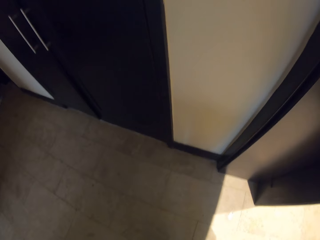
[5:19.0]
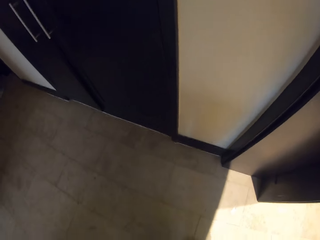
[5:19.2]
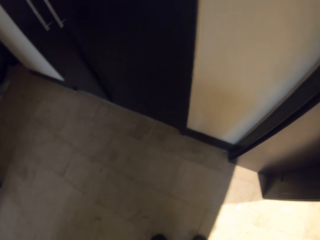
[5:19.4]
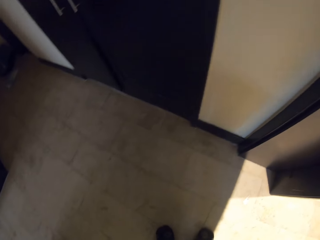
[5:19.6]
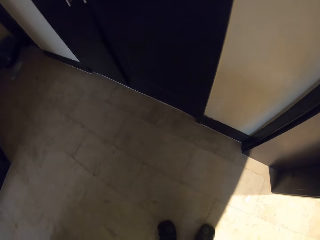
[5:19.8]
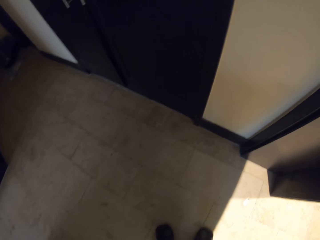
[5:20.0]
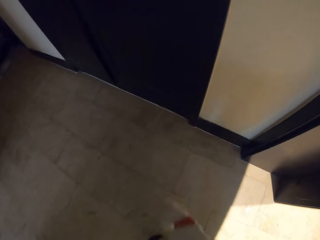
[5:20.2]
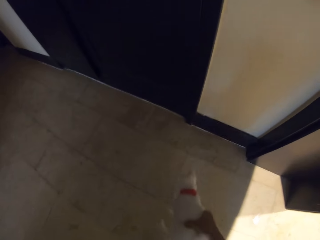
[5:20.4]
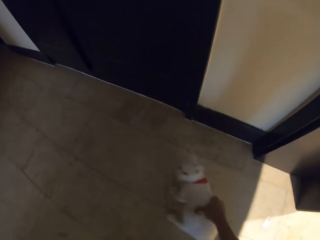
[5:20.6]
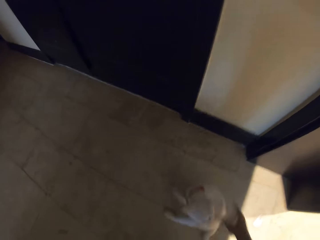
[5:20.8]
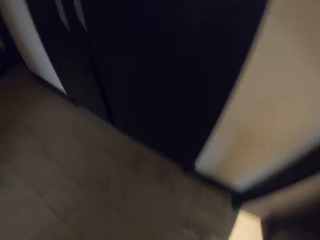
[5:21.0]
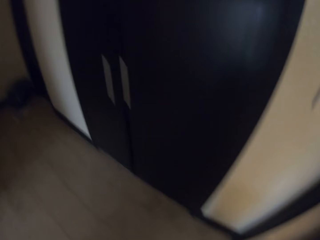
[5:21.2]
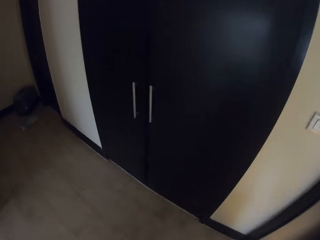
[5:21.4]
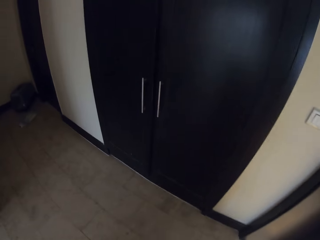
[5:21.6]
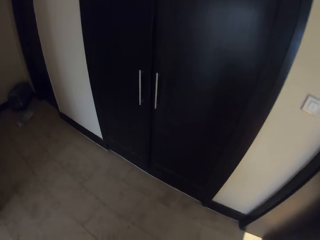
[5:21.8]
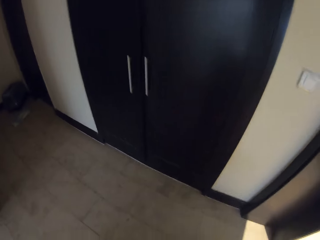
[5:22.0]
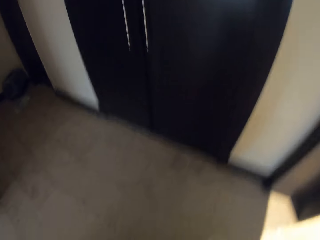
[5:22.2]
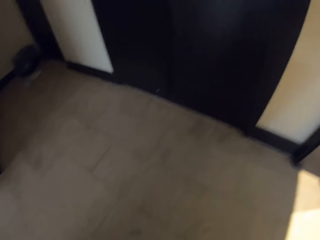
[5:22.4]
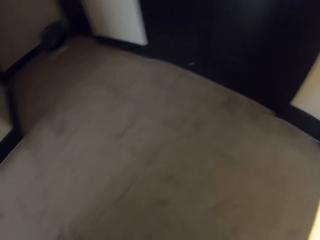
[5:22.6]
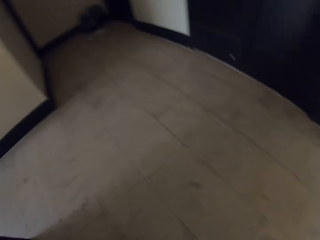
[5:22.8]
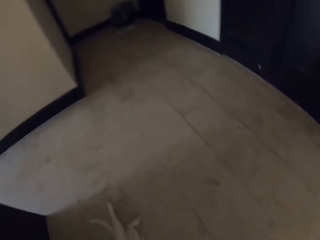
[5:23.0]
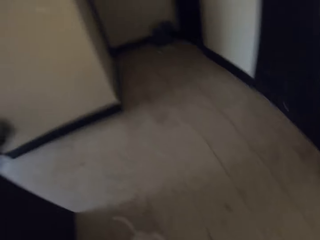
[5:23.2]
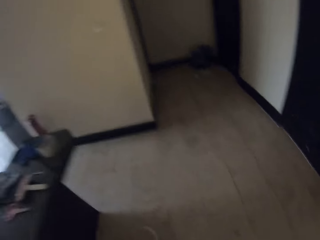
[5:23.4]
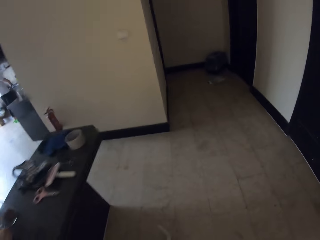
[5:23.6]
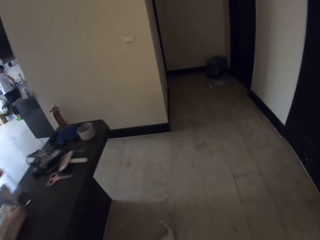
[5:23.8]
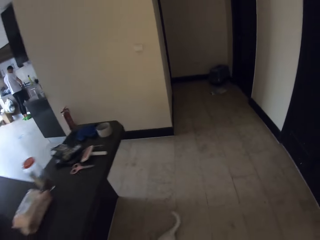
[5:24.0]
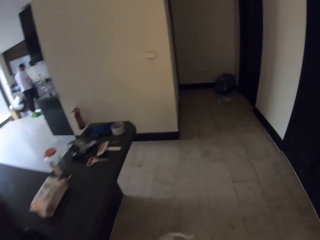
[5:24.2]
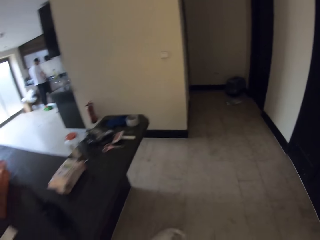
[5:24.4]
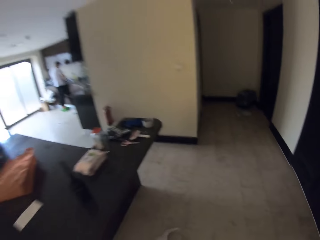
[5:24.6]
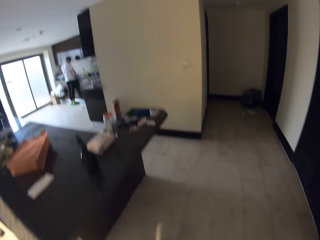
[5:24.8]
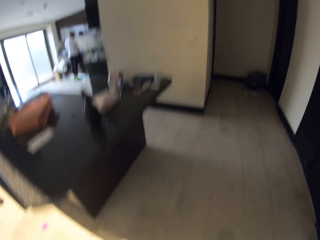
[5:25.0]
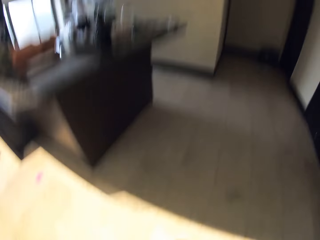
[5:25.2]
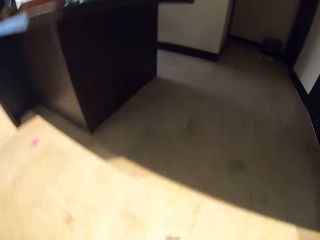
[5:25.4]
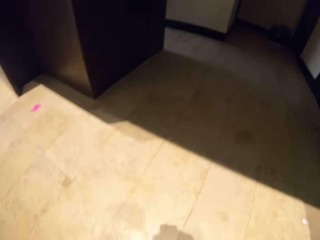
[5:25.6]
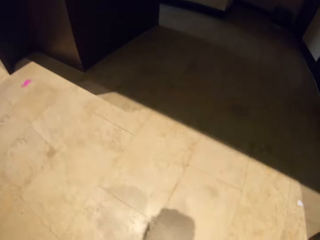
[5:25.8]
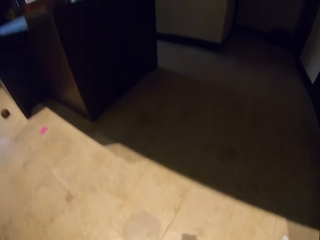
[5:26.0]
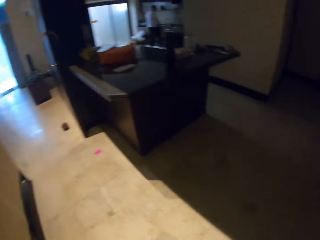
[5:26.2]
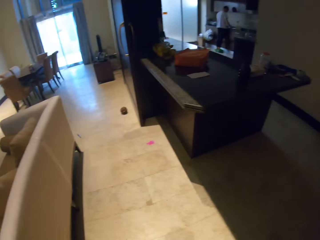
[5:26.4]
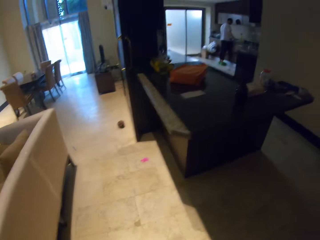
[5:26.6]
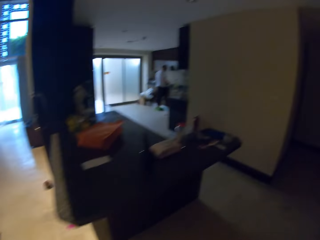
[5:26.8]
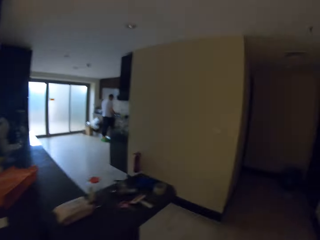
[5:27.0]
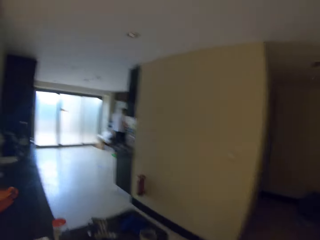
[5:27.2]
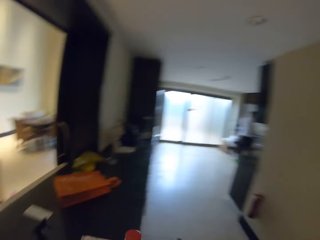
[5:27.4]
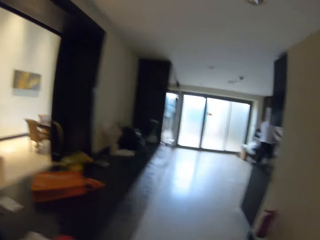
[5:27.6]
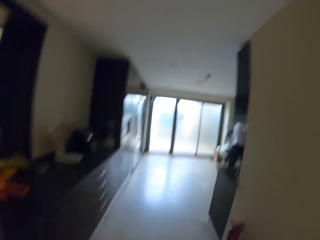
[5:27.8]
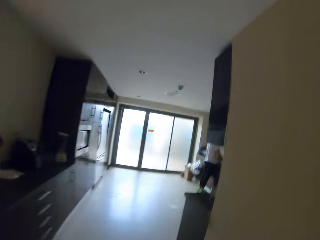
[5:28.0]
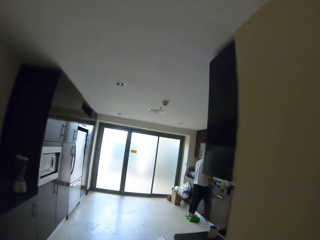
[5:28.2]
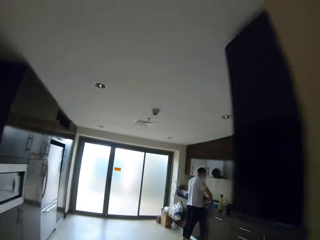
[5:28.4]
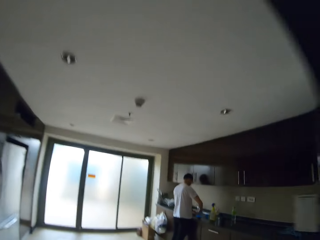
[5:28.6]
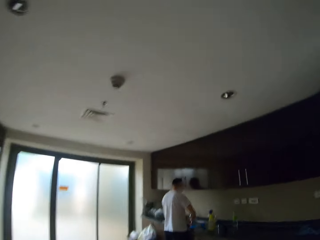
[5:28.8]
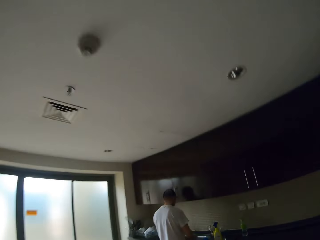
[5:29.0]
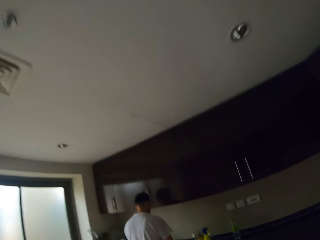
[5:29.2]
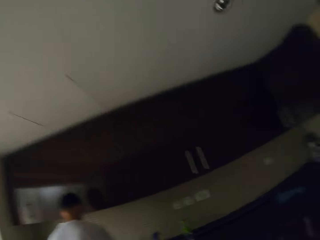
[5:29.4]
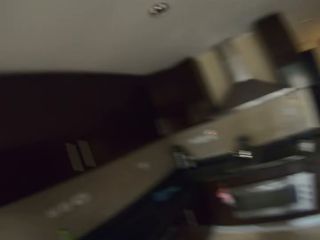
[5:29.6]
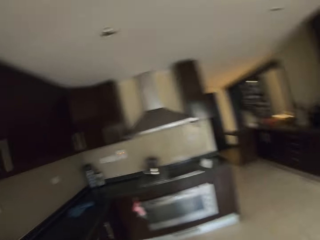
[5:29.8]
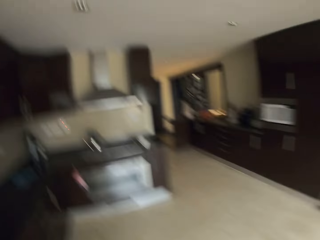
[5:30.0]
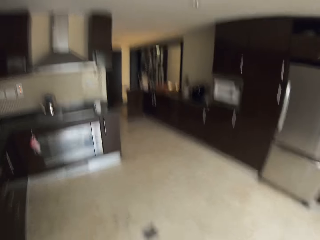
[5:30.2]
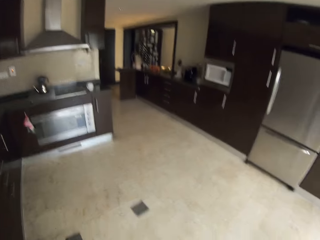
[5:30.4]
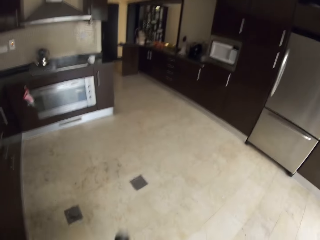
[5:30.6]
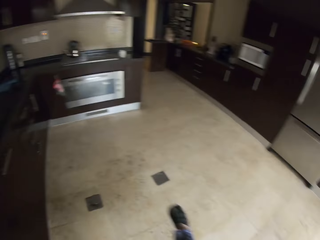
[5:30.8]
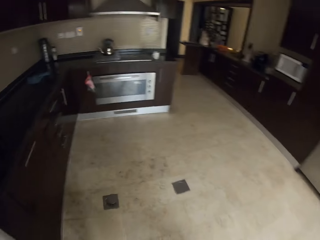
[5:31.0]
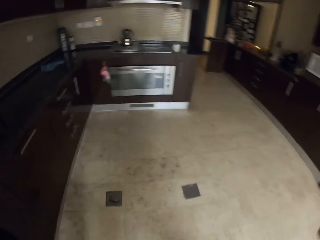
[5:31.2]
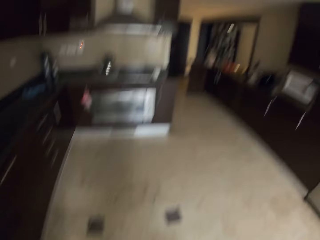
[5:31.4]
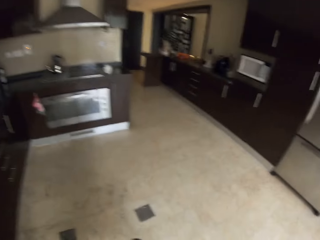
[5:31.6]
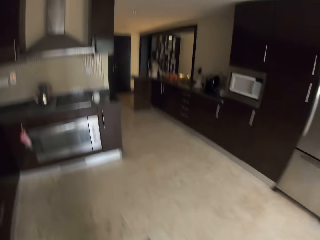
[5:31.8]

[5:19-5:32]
The camera wearer places the cat on the floor. She holds the cat with her right hand. She stares at the floor. She walks on the floor. A man stands on the floor. The camera wearer walks on the floor. She runs towards the kitchen. She talks to the man.

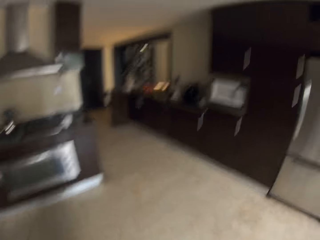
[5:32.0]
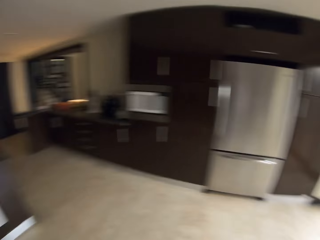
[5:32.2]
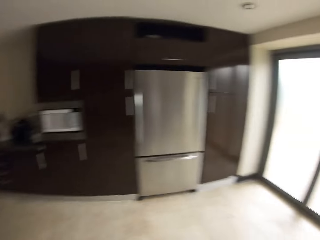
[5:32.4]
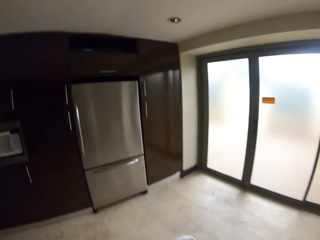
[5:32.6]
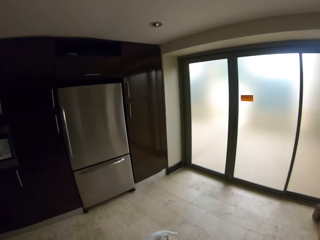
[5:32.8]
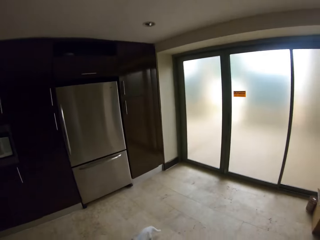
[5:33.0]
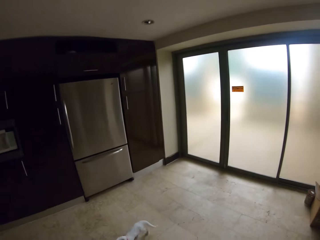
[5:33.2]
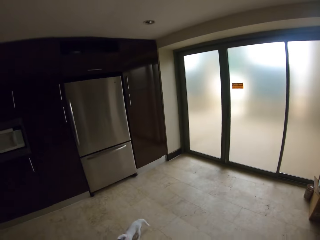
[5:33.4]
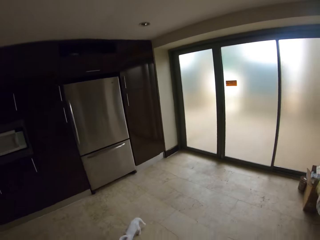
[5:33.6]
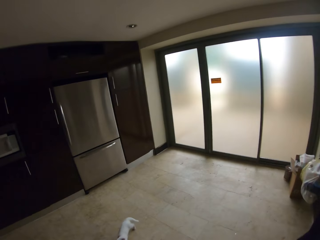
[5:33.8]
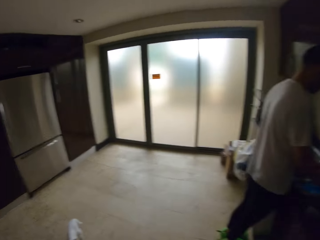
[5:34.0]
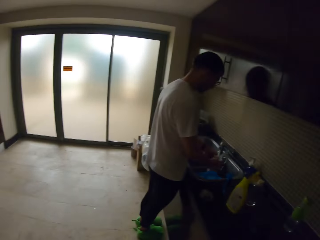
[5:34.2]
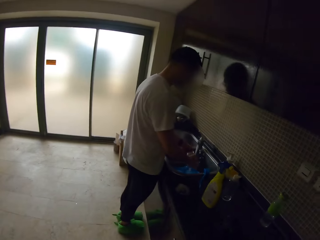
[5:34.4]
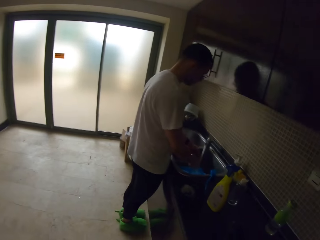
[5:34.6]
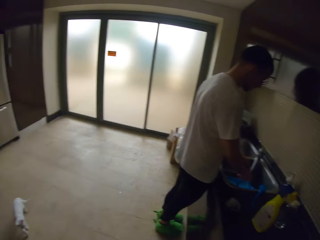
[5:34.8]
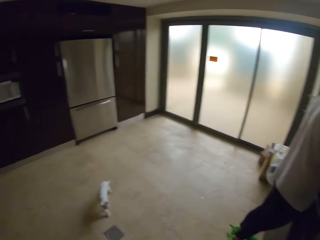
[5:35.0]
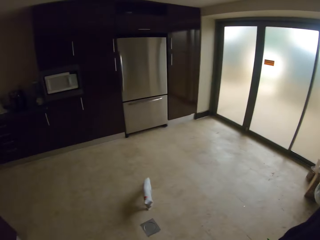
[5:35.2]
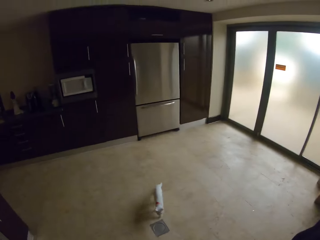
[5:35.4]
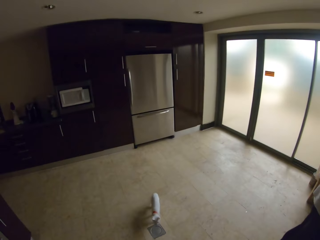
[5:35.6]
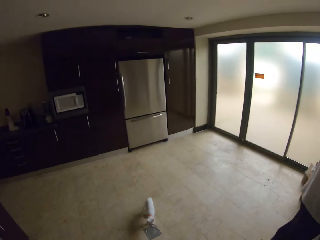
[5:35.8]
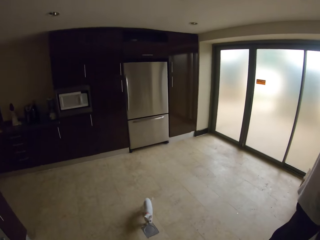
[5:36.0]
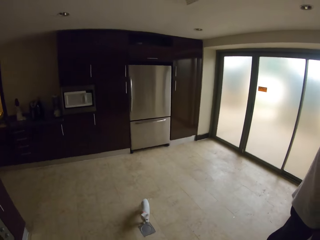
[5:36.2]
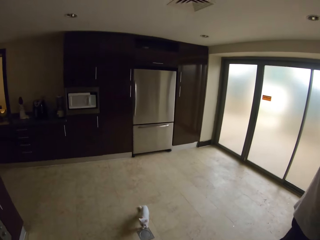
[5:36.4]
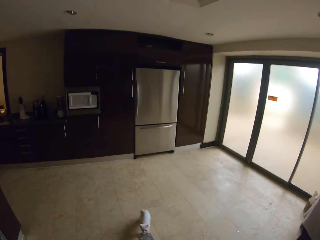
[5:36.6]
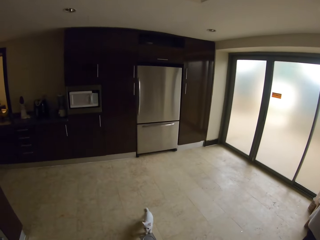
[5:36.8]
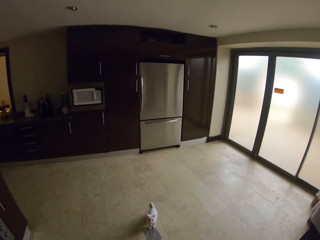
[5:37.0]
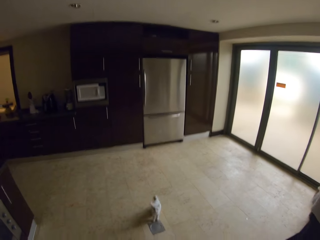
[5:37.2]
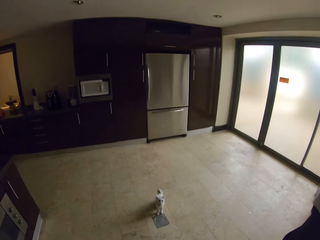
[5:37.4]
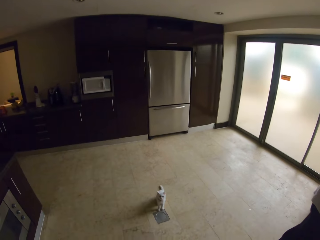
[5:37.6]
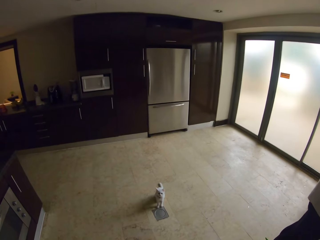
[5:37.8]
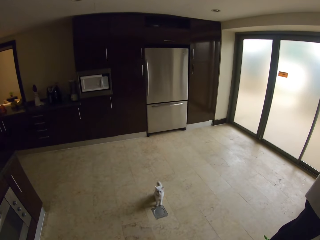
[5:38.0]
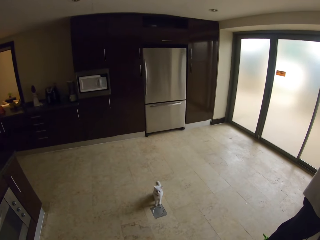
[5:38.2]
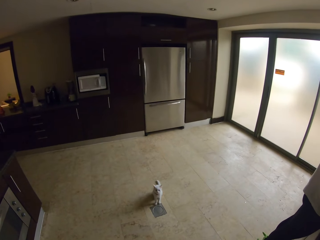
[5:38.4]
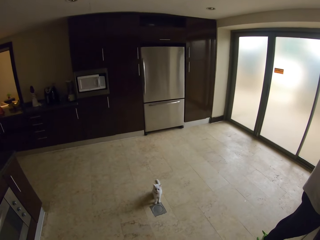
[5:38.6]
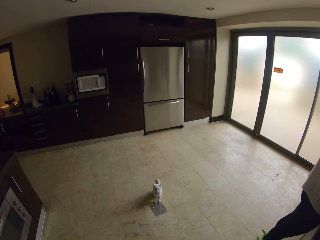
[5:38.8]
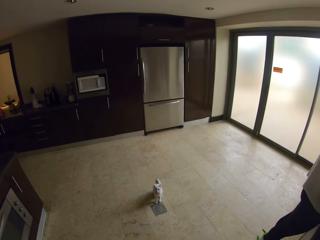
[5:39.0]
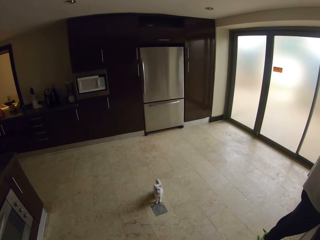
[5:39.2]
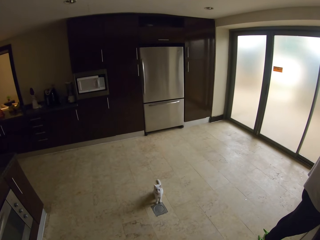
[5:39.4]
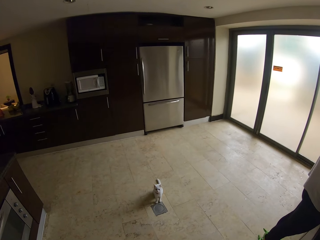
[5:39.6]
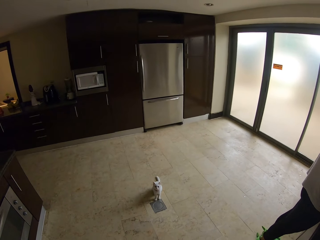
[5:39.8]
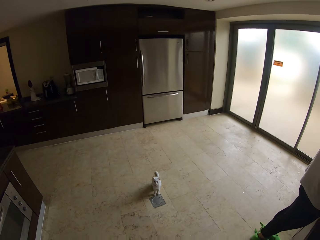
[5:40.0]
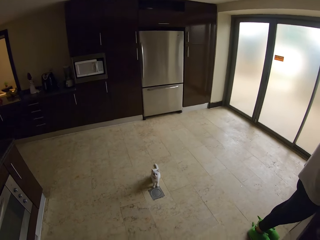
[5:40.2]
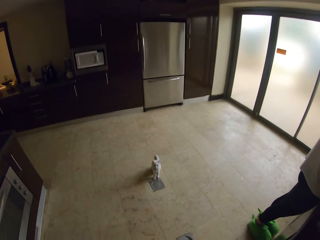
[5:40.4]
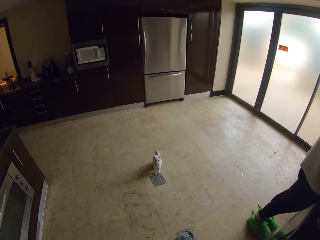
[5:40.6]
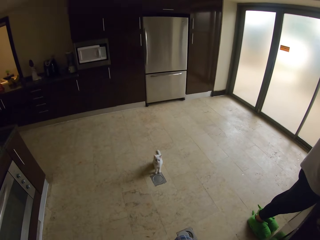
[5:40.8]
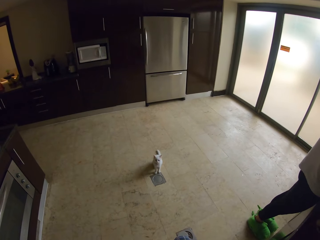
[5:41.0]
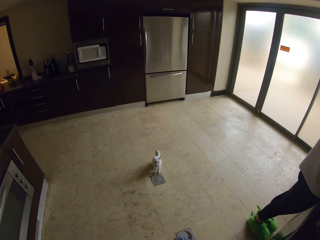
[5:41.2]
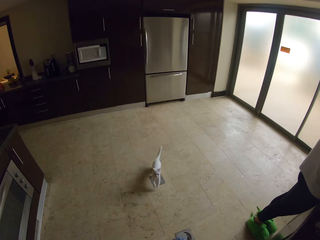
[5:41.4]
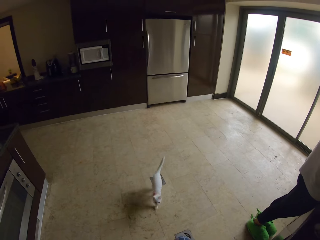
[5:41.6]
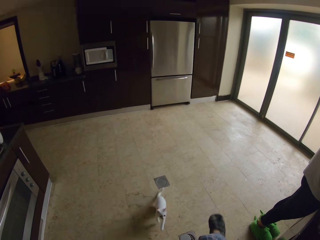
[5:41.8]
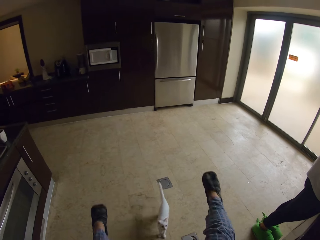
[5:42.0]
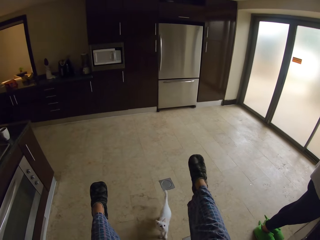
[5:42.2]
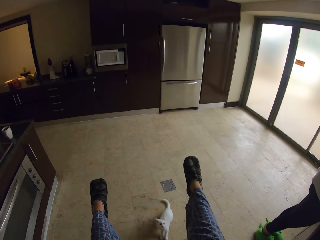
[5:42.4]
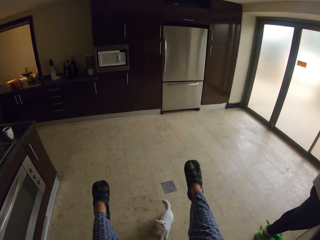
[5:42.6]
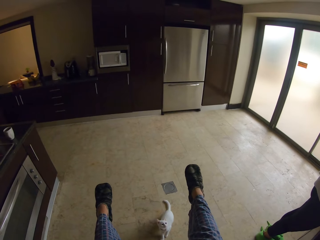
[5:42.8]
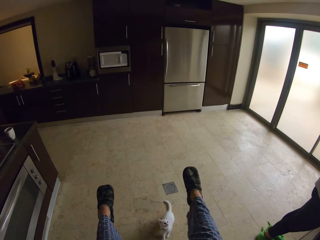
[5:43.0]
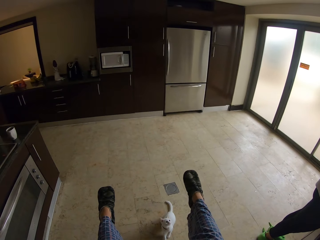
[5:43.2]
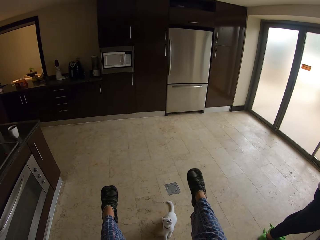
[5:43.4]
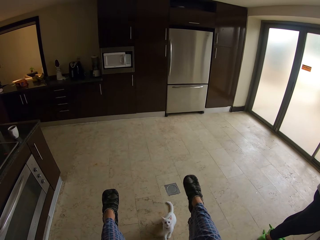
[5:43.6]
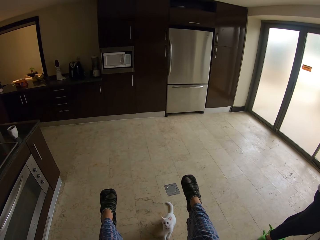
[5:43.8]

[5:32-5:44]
The camera wearer stares at the door. A man washes the utensils in the sink. The camera wearer stares at the cat. They stand on the floor. The man washes the utensils in the sink.
